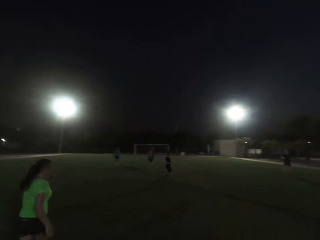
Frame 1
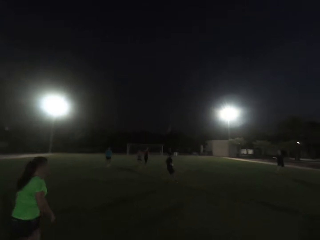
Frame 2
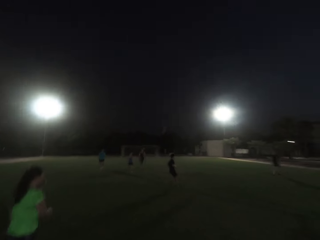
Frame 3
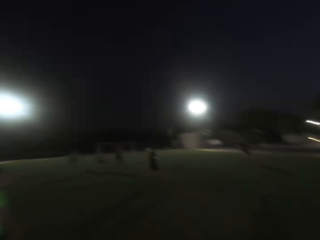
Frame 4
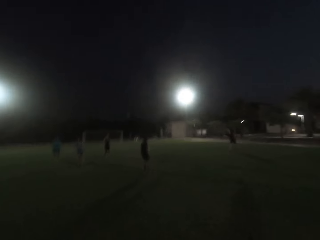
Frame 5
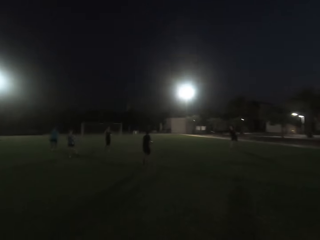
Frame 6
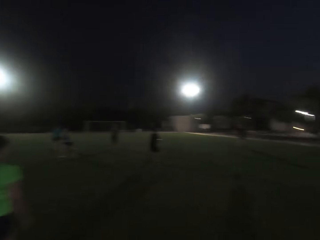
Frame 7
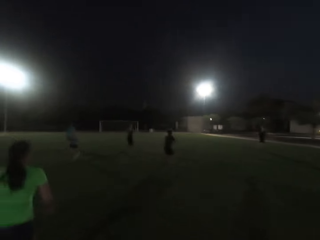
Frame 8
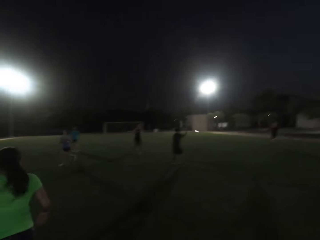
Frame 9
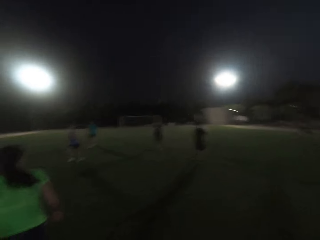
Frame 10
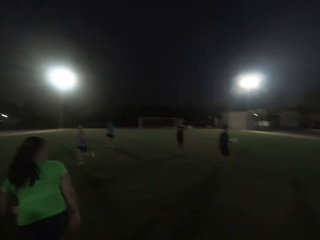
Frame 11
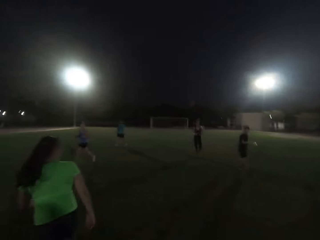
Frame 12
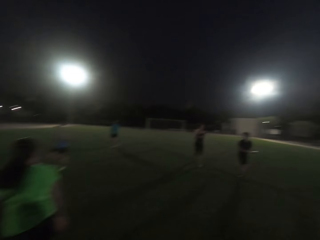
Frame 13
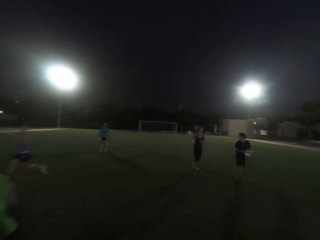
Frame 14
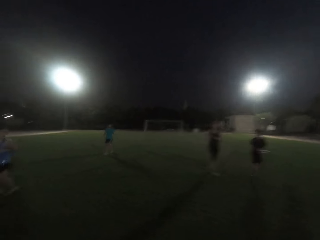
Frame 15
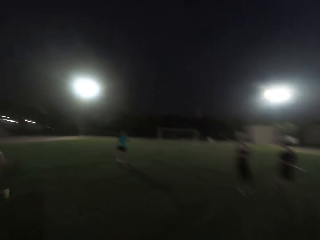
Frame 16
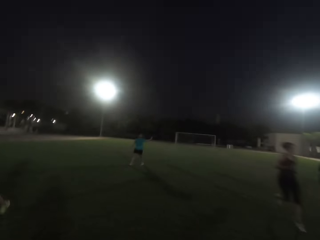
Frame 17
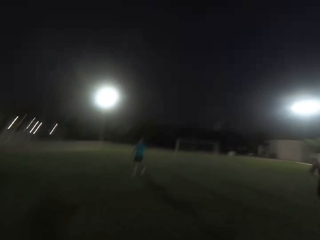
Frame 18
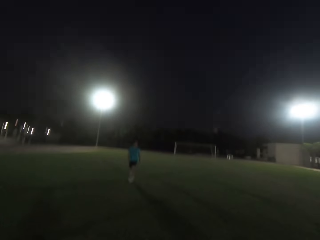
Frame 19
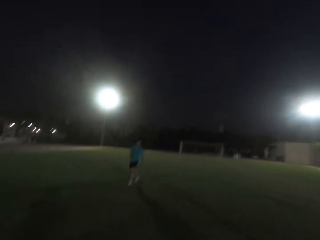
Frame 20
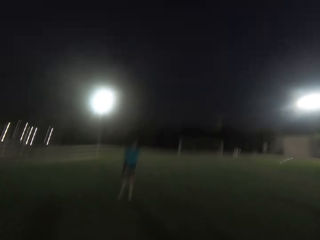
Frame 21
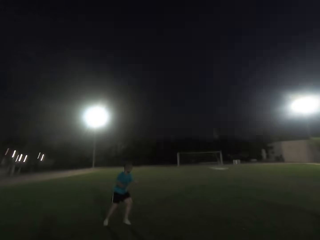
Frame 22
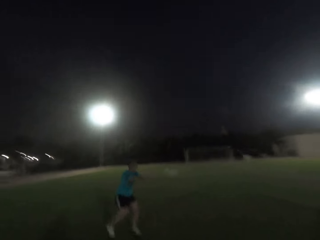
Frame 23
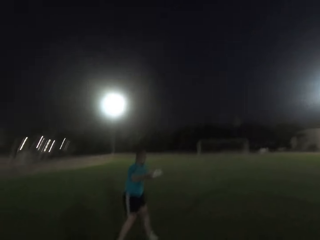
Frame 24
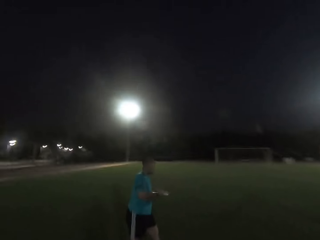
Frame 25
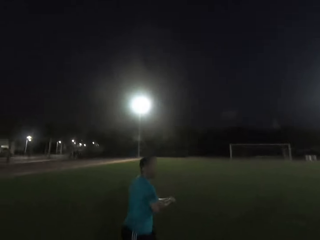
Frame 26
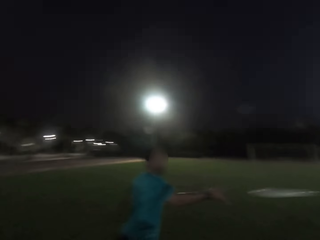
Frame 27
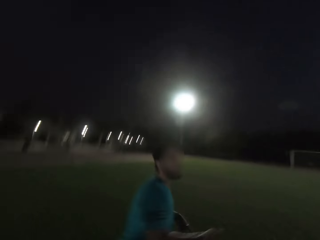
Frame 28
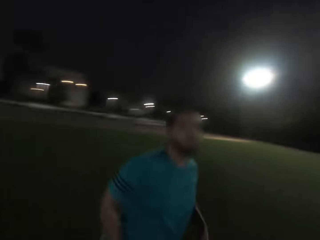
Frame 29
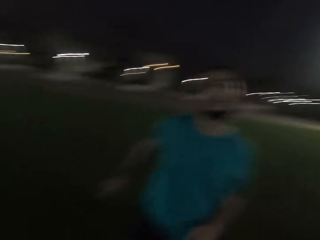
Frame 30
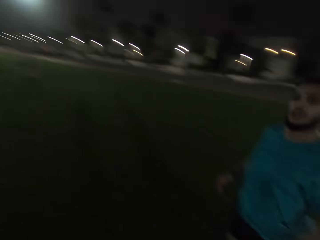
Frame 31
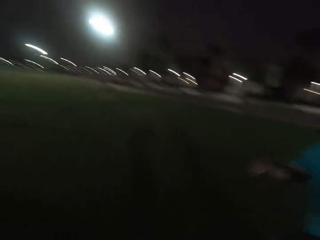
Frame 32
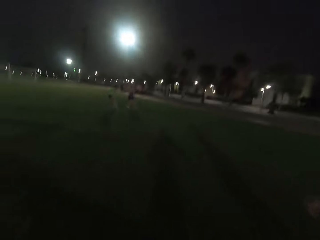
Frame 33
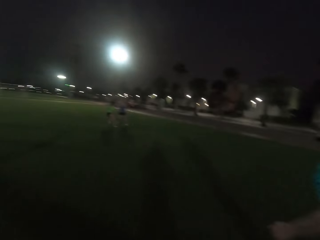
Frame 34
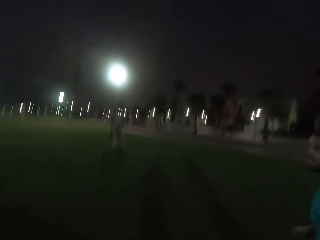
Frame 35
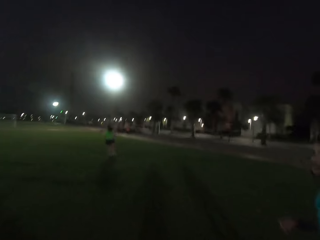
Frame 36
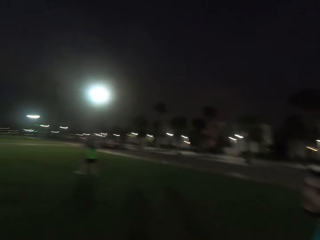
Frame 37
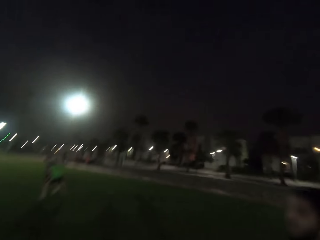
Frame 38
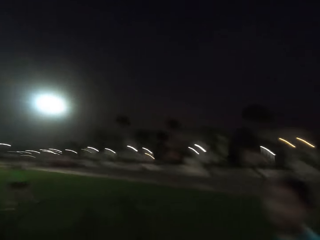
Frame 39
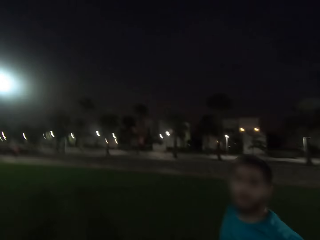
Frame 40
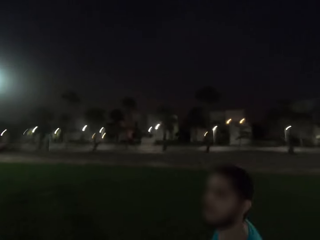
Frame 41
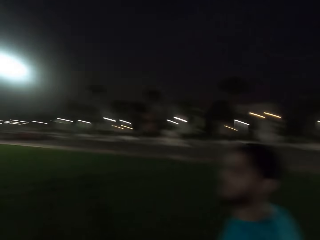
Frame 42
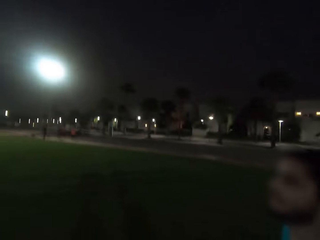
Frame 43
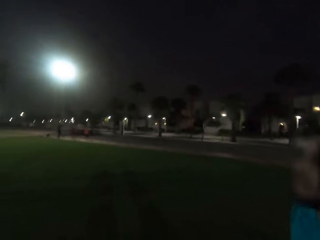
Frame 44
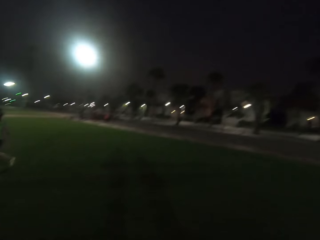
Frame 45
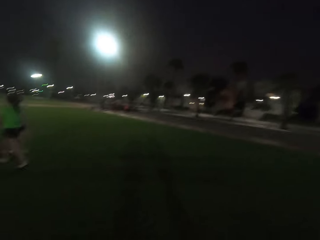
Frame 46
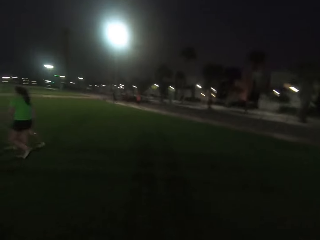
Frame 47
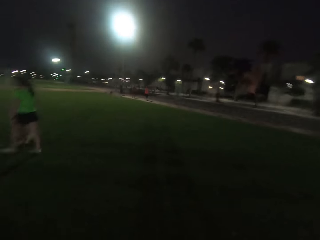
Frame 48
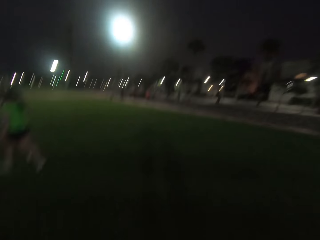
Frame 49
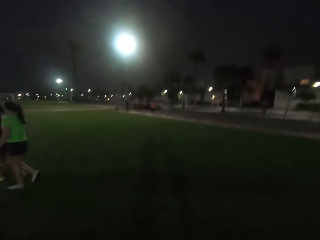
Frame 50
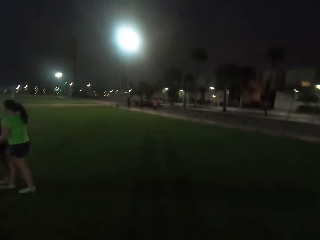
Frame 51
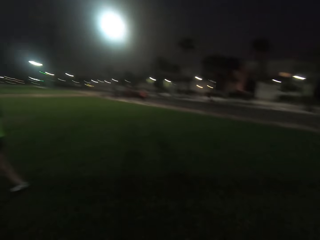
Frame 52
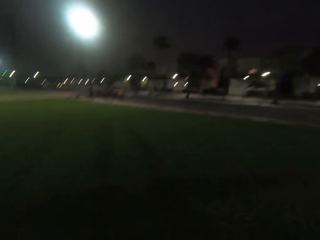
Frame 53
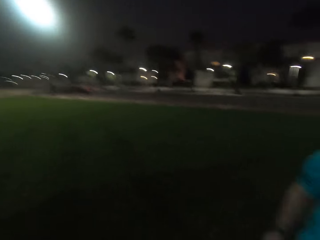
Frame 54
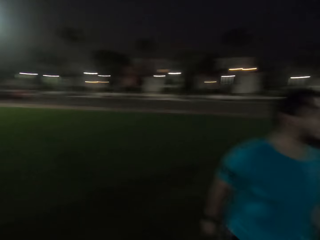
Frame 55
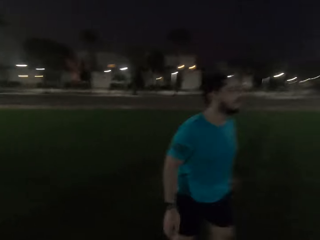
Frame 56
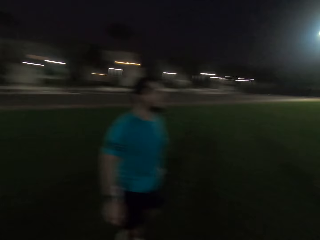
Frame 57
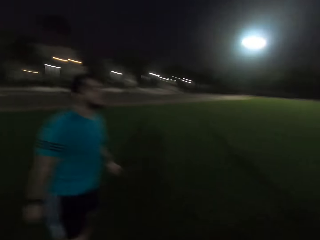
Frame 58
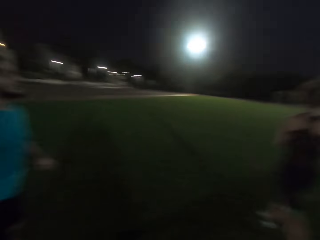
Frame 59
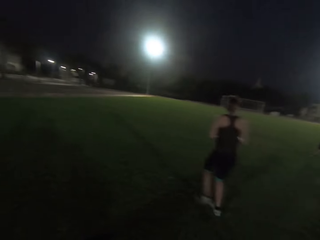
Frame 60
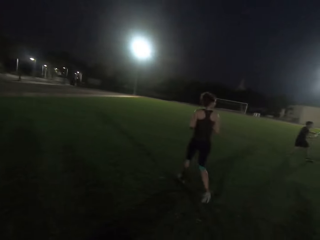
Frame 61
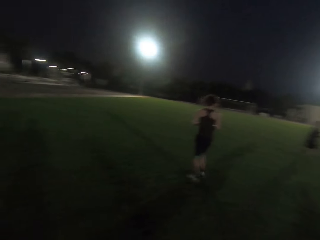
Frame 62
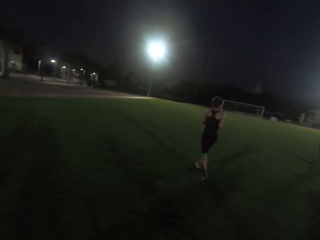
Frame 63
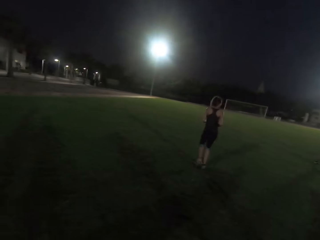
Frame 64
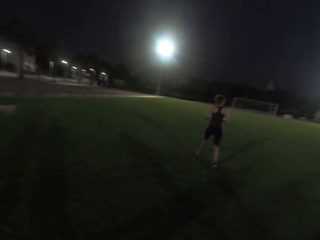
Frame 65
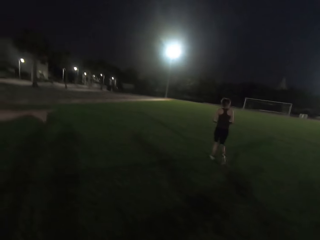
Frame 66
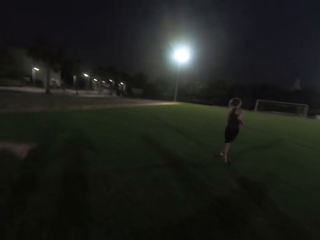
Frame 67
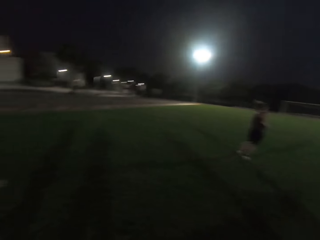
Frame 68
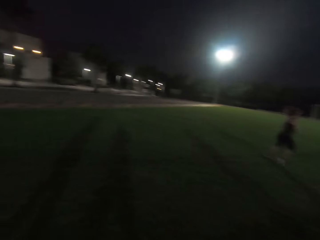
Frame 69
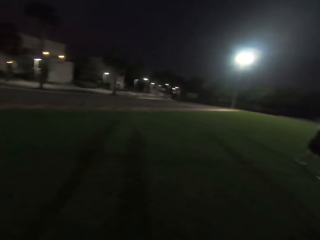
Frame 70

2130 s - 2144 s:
A man catches a frisbee. A woman runs. Another woman runs. Another man catches the frisbee and runs. The camera wearer runs. They turn back. They run forward. The first woman walks. Another woman walks. The camera wearer turns back. They look forward.

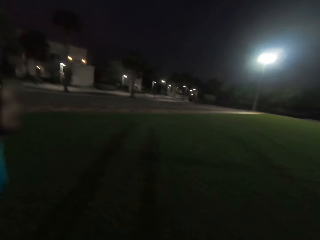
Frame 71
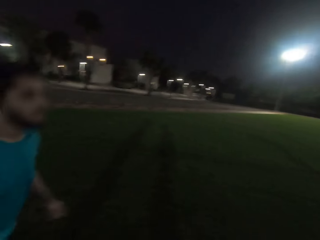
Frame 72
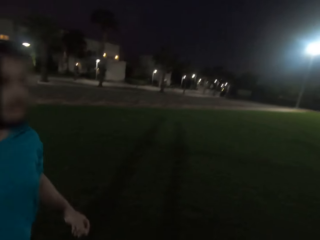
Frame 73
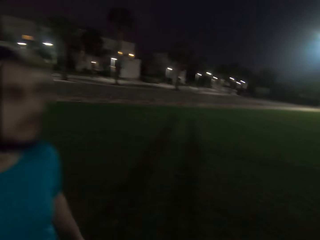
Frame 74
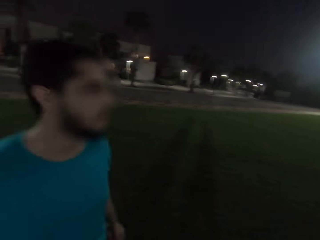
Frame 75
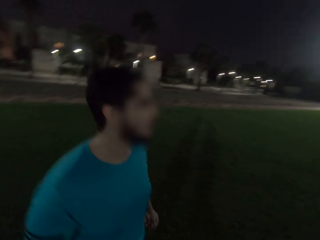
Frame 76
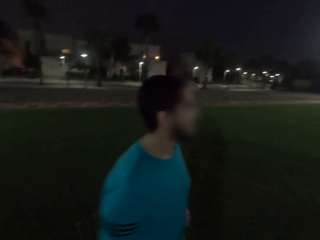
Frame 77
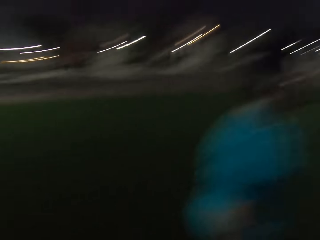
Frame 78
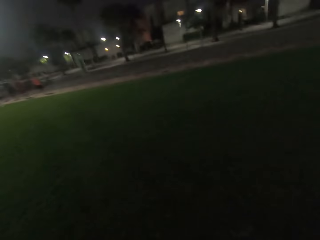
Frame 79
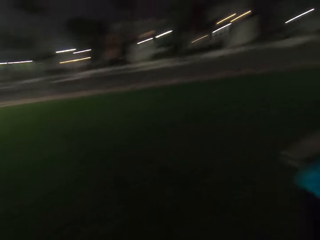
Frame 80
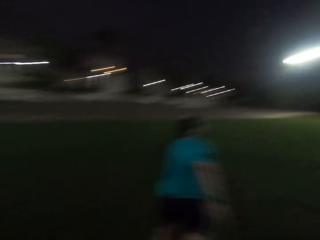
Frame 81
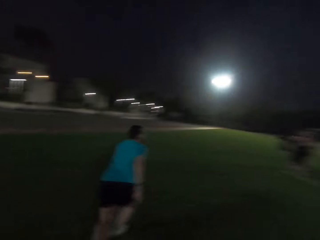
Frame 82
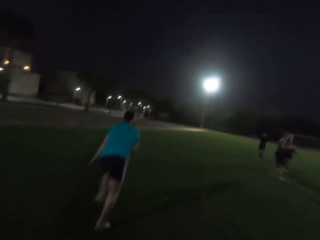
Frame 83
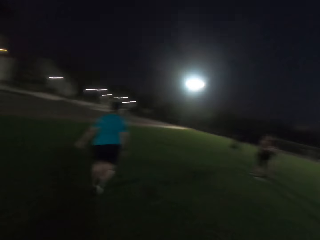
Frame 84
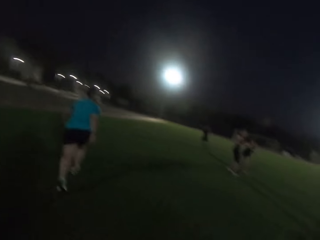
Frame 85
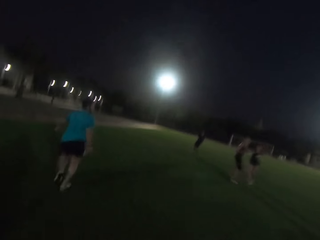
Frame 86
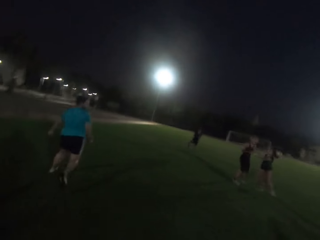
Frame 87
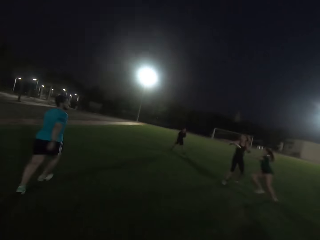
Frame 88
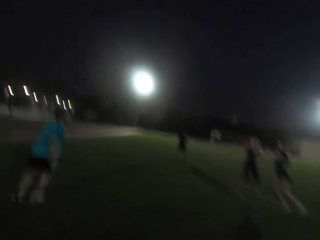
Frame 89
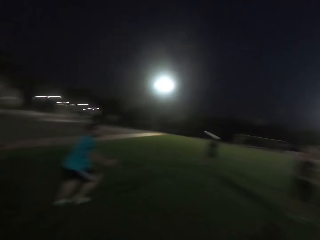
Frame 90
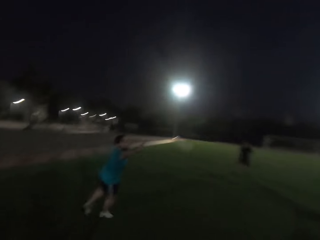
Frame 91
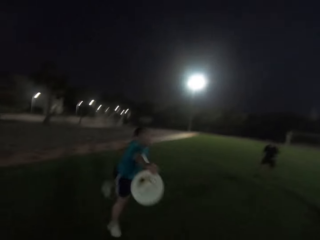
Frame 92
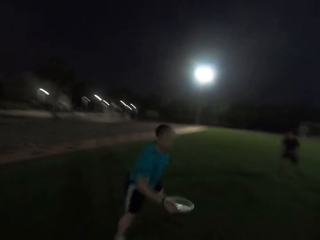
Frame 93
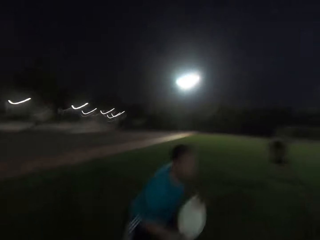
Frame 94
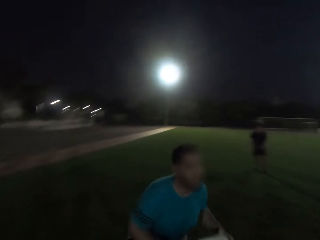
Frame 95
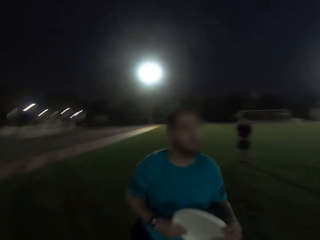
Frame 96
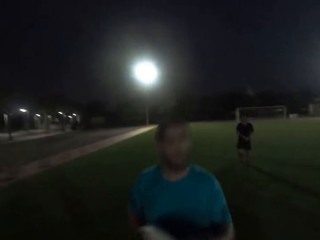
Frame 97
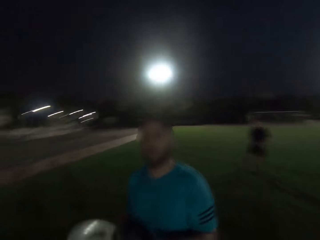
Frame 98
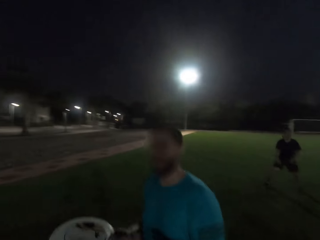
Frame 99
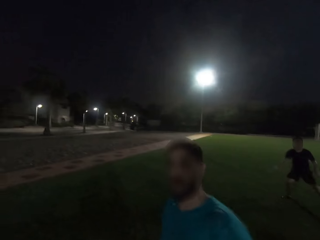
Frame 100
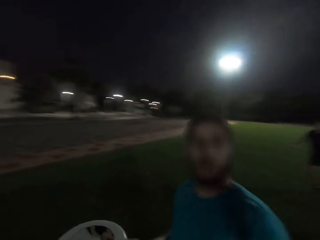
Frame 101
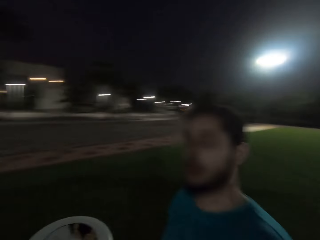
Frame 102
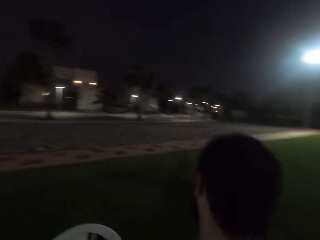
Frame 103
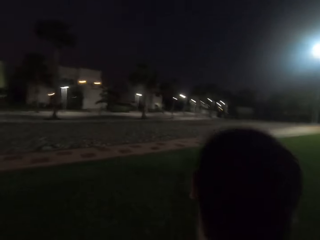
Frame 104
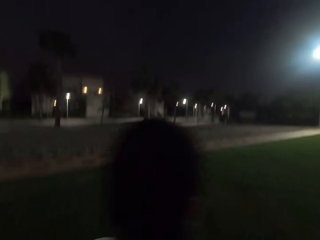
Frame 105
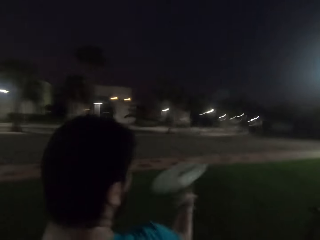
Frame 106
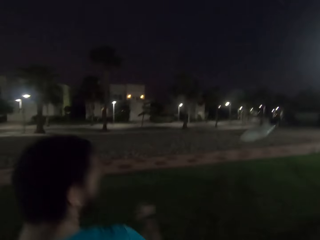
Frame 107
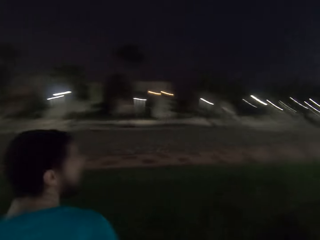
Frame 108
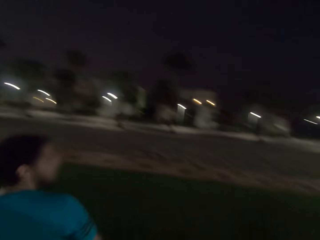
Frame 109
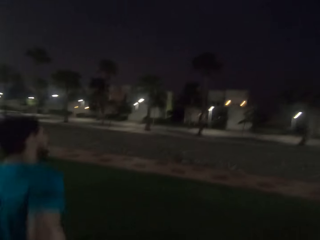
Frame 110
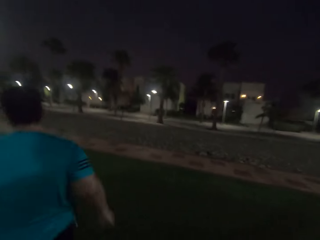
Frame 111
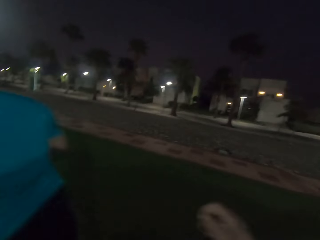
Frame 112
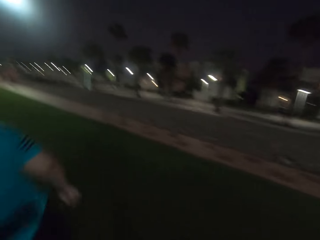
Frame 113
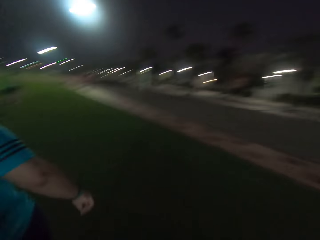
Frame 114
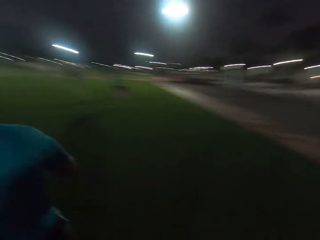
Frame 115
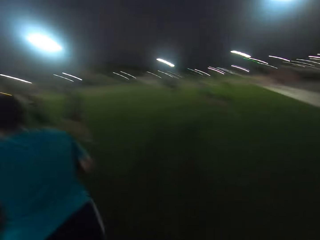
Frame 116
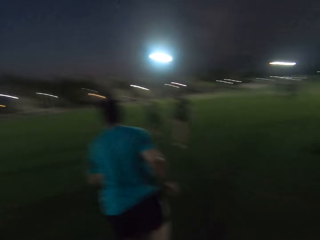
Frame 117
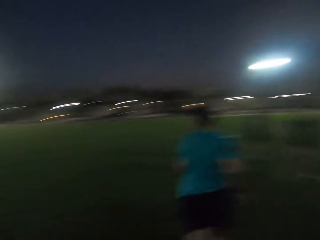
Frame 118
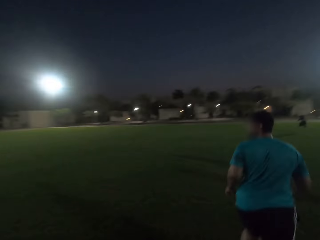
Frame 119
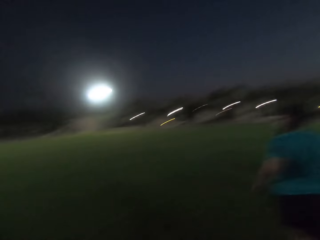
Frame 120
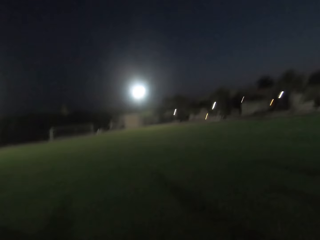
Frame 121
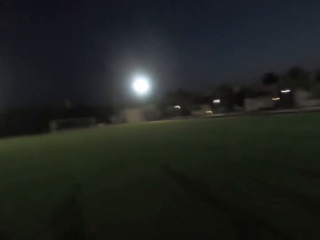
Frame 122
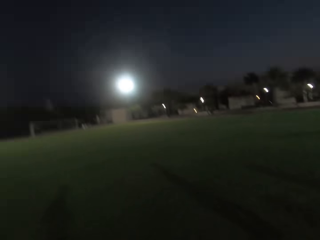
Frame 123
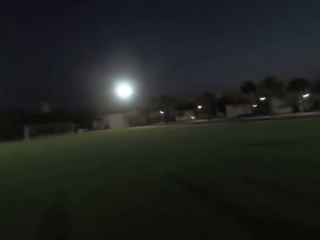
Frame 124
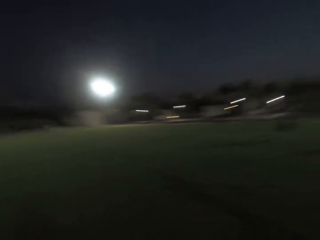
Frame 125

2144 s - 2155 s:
The camera wearer looks left. A woman throws a frisbee. The camera wearer looks forward. A man catches the frisbee. The man throws the frisbee and runs. The camera wearer runs forward.
